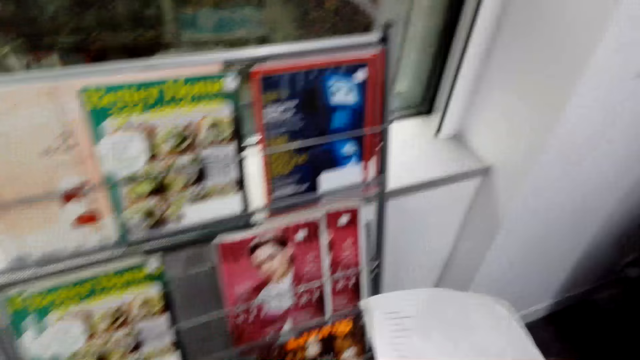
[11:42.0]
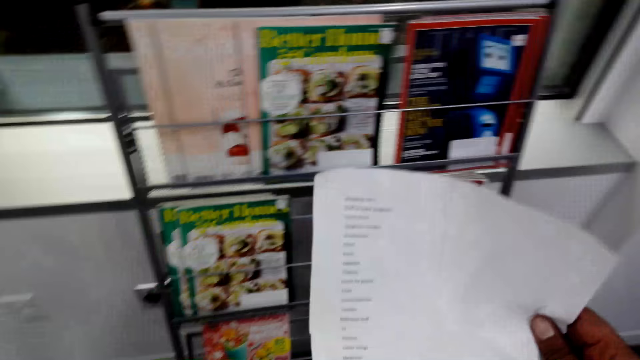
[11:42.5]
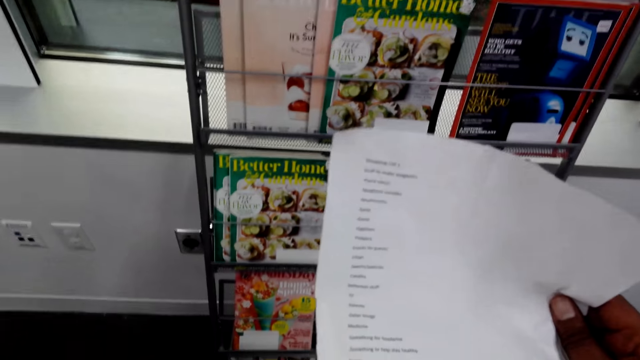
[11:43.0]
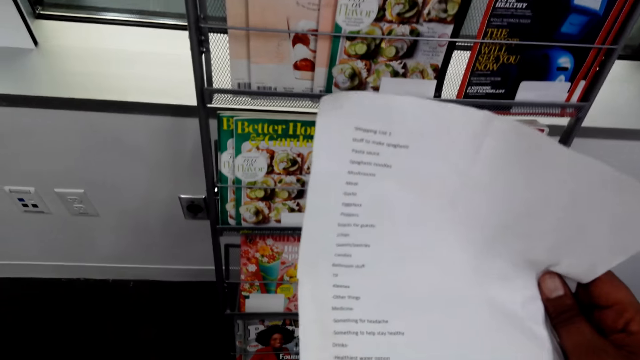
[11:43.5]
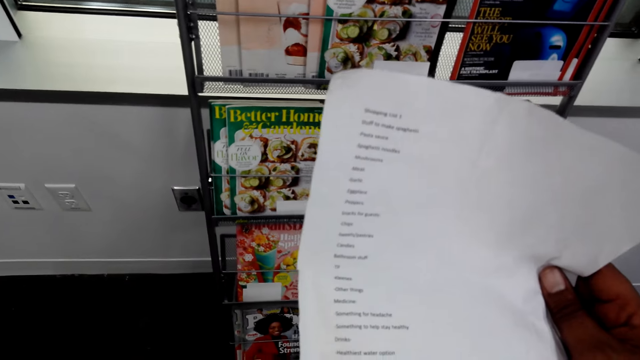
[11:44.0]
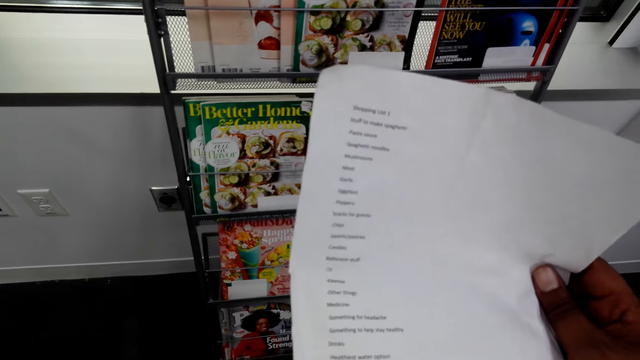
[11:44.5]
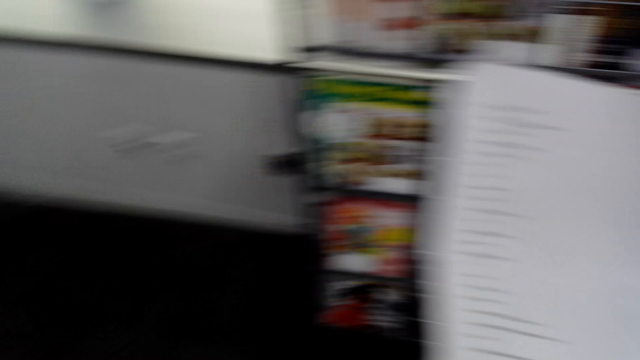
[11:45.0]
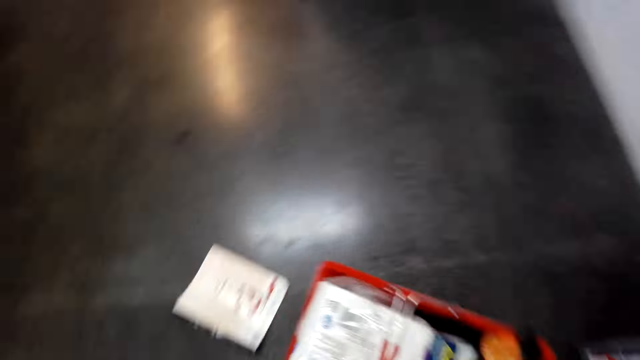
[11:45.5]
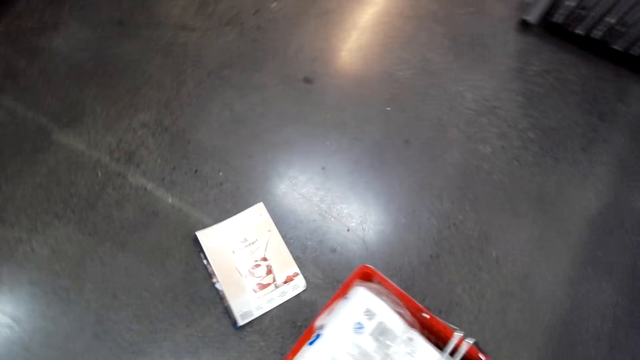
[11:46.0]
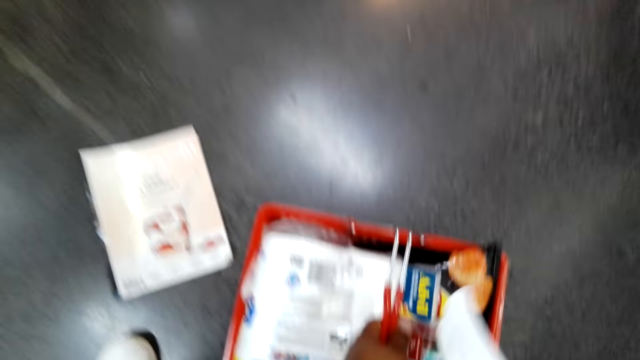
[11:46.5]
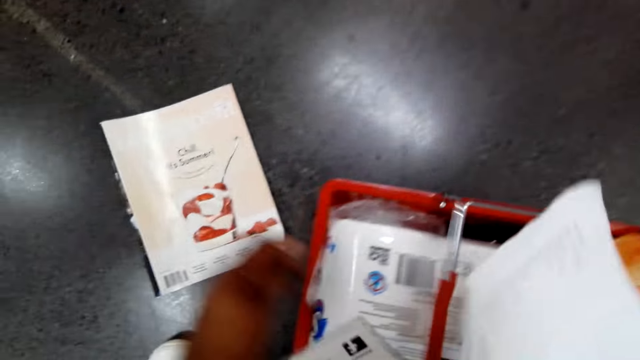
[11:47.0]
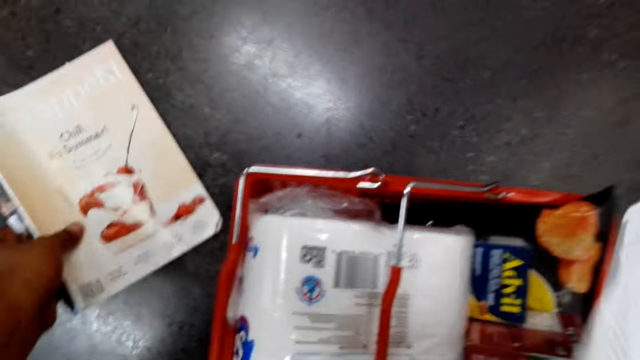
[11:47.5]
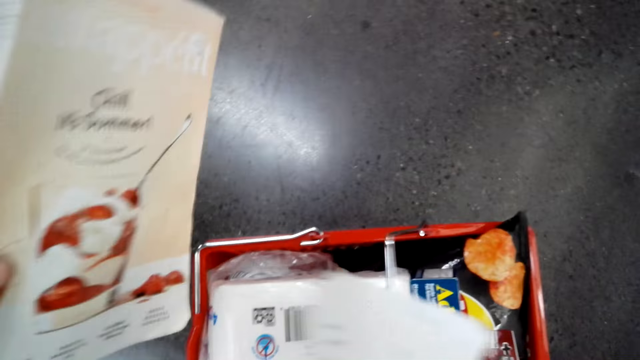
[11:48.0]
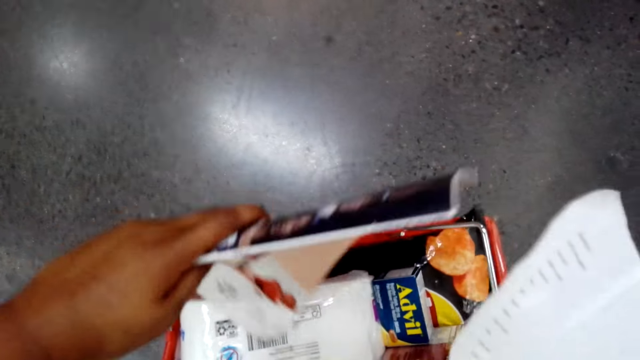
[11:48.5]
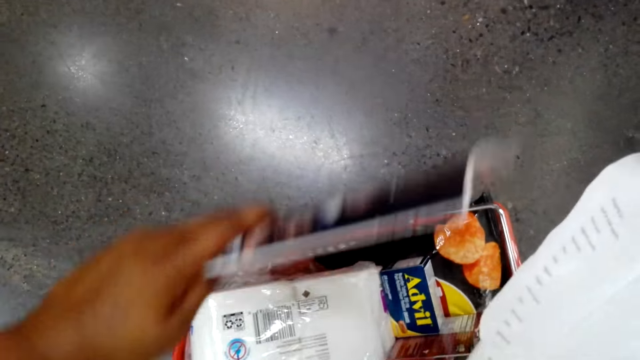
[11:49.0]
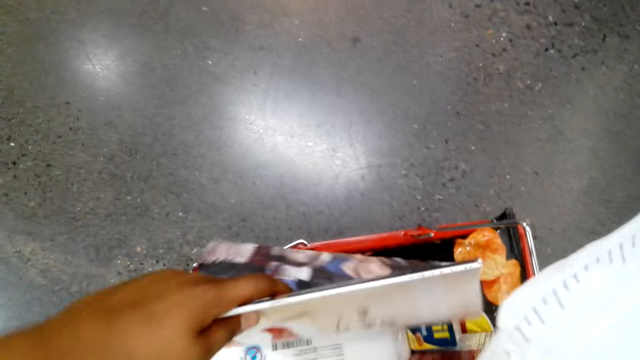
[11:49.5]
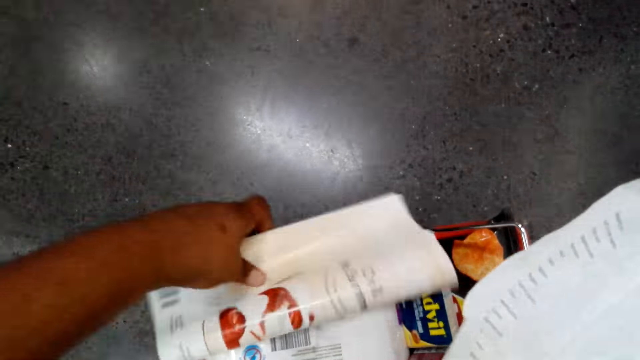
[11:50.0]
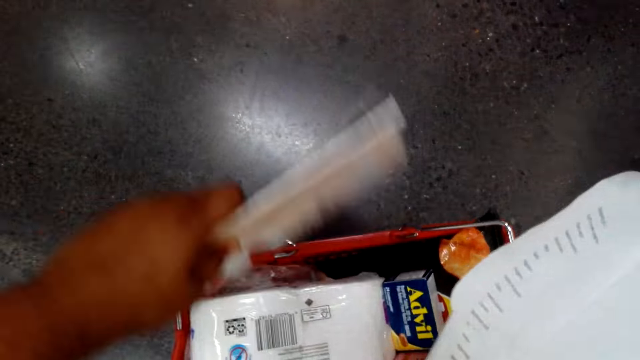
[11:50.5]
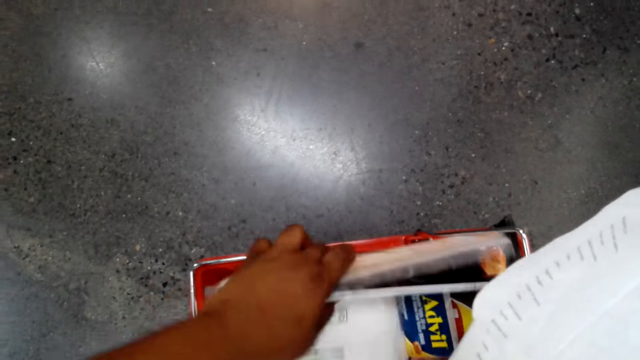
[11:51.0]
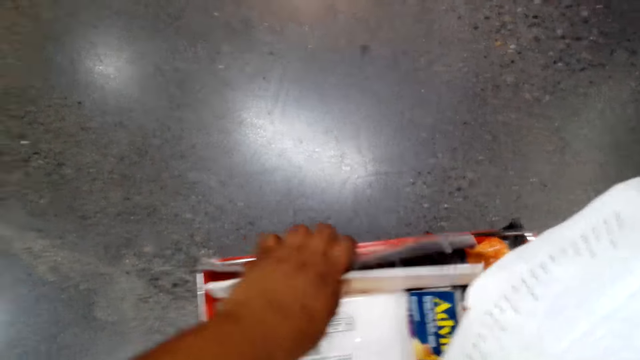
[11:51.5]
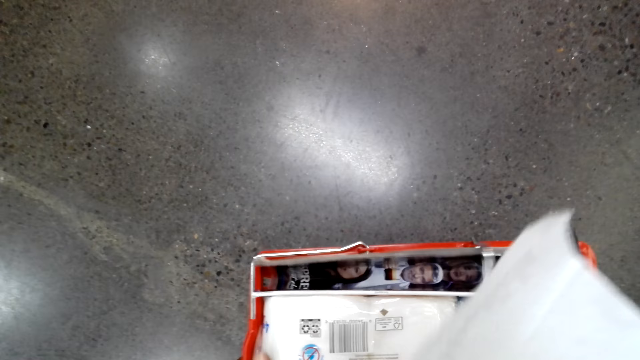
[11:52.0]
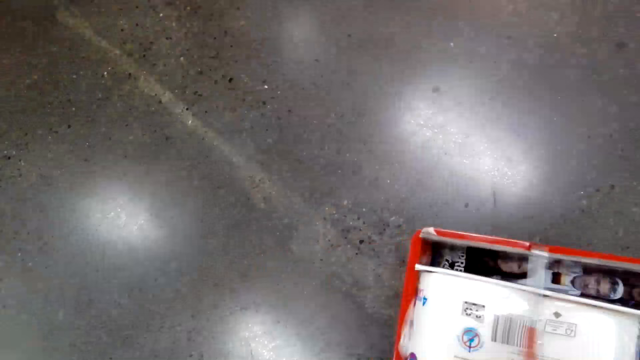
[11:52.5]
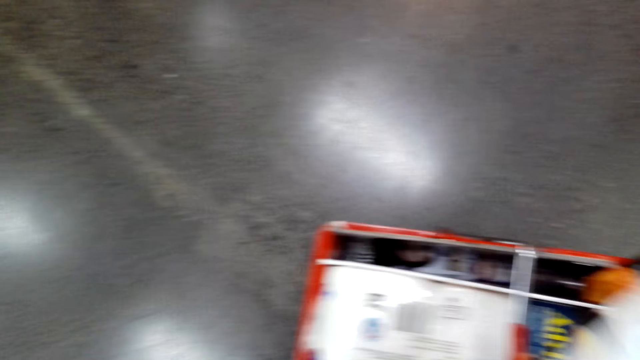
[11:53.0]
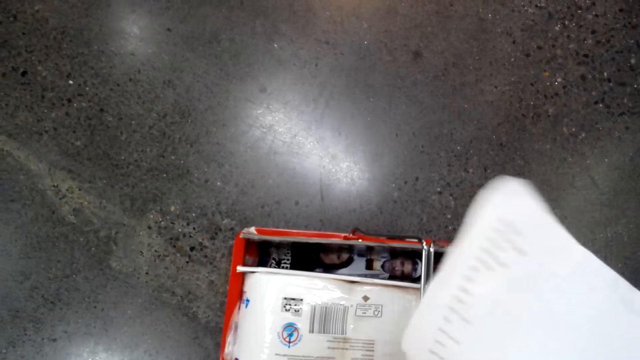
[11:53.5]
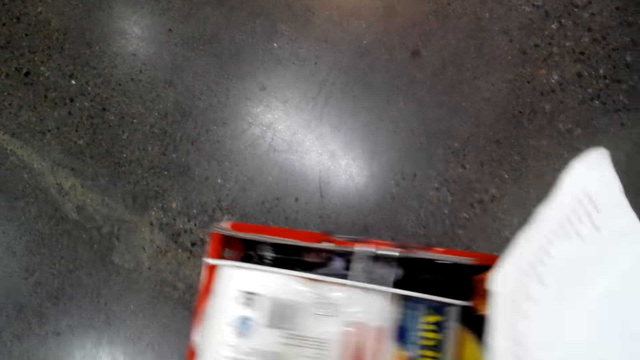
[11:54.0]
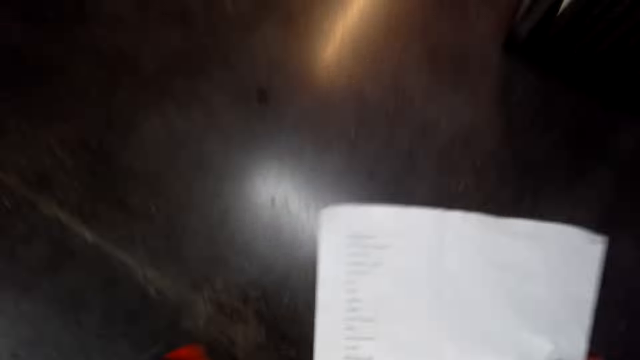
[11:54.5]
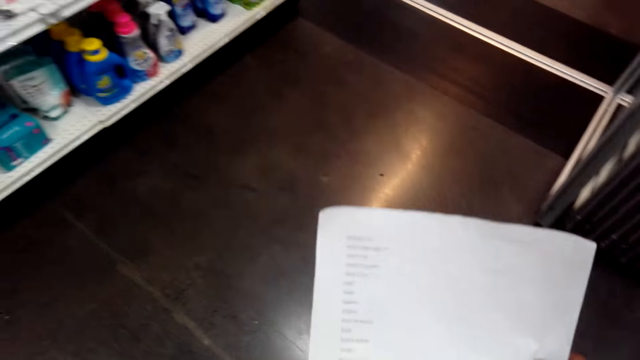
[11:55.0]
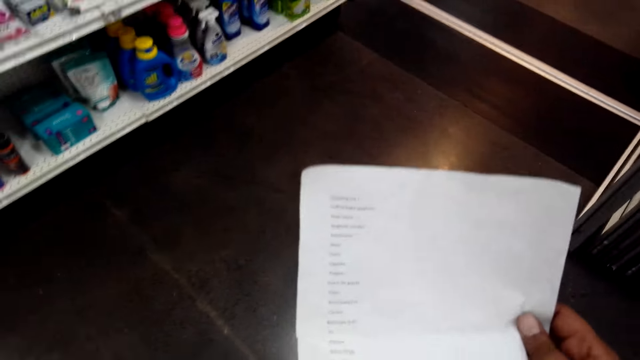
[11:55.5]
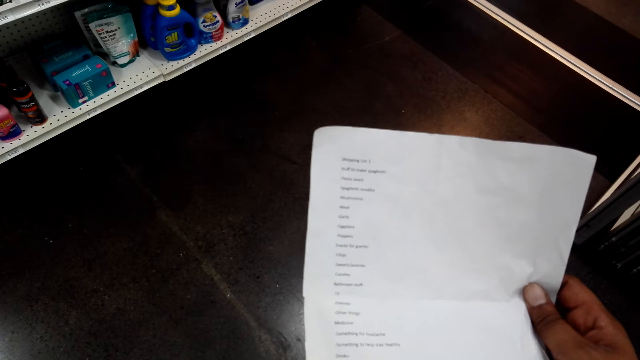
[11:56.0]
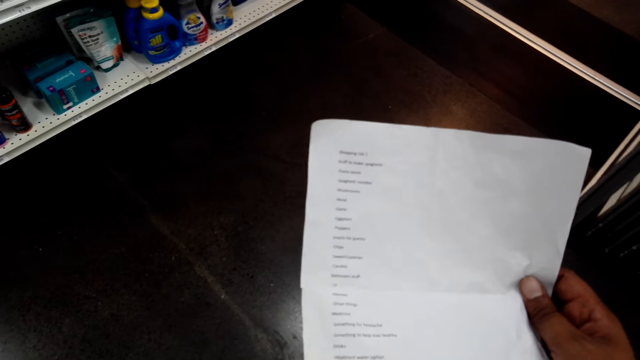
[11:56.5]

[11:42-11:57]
The camera wearer stands up. They read through the shopping list. They turn around. They move the shopping basket. They pick up a magazine on the floor. They put the magazine in the shopping basket. They pick up the shopping basket.

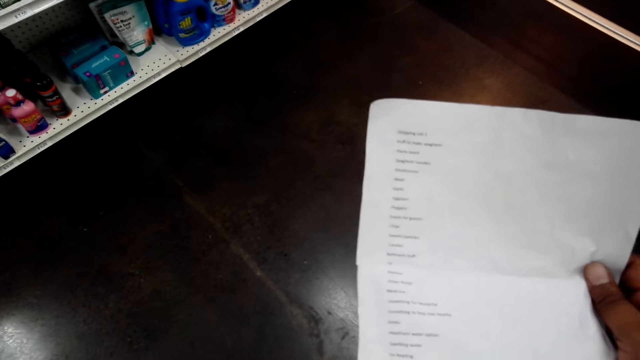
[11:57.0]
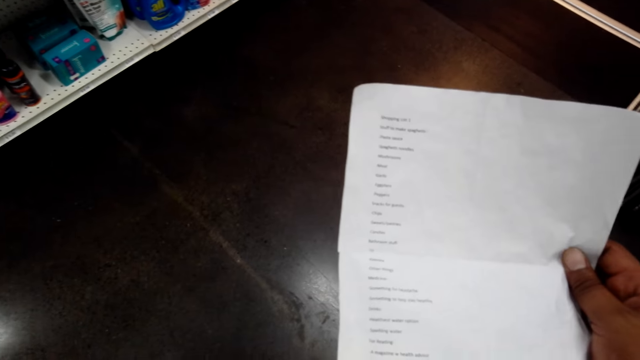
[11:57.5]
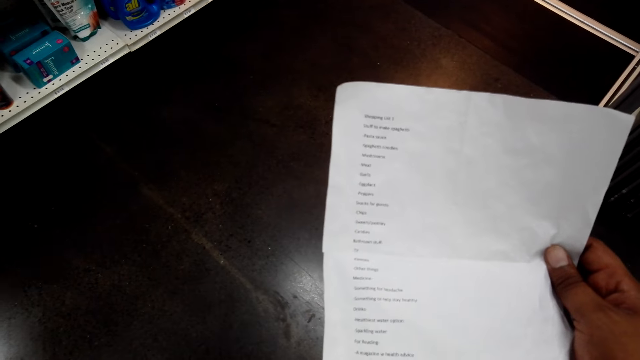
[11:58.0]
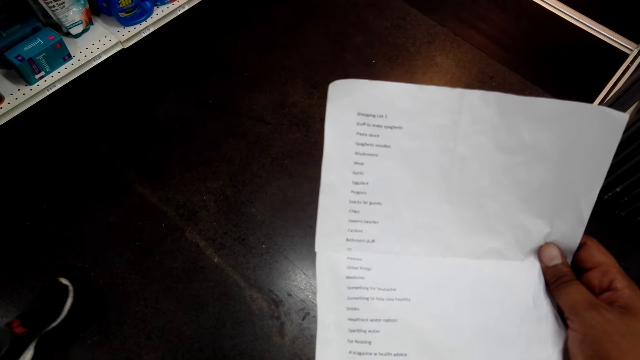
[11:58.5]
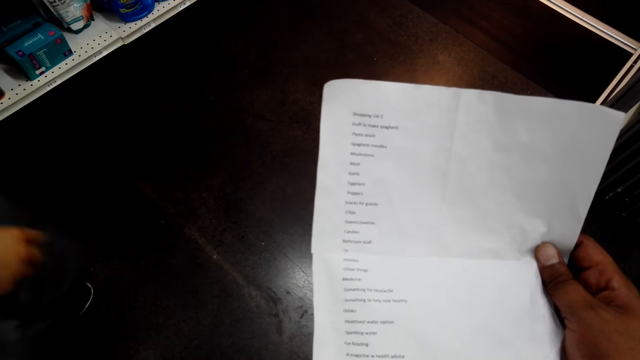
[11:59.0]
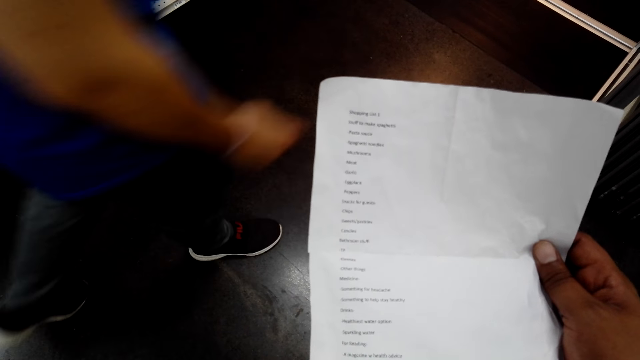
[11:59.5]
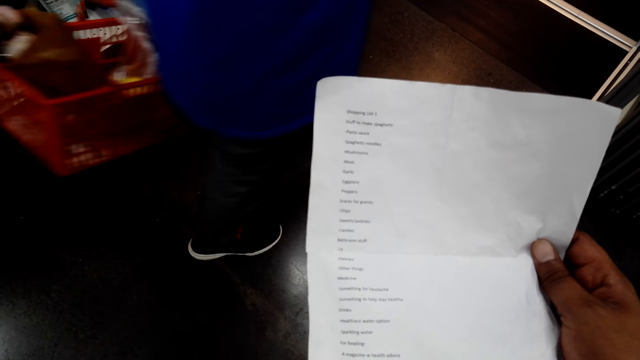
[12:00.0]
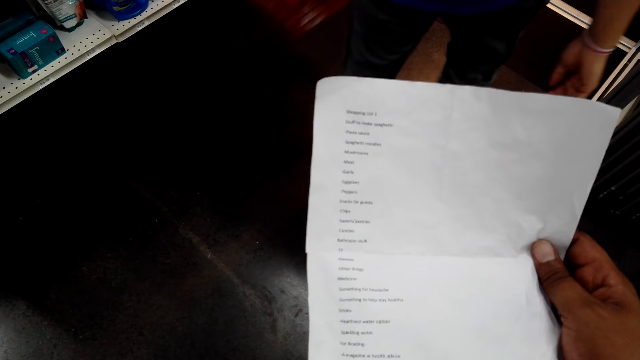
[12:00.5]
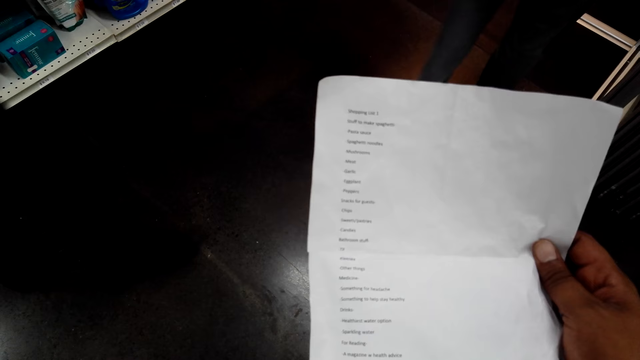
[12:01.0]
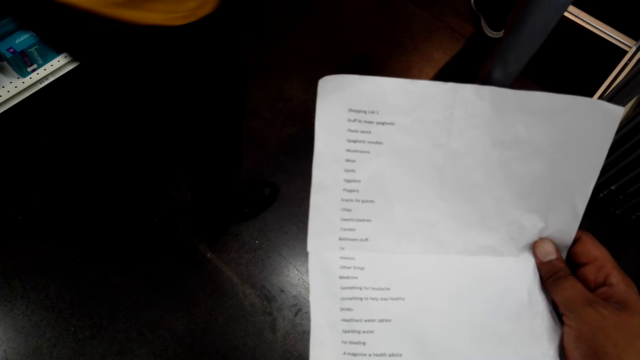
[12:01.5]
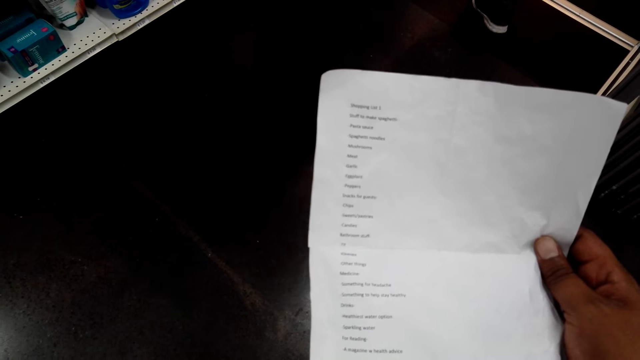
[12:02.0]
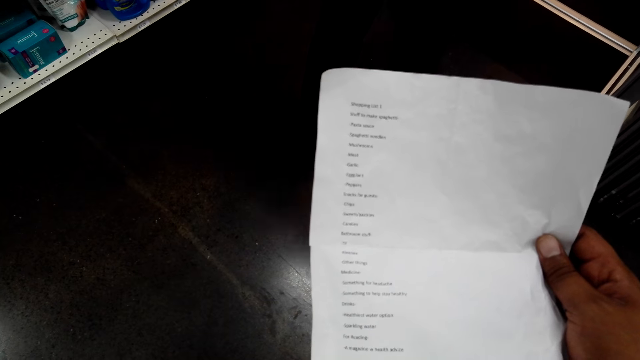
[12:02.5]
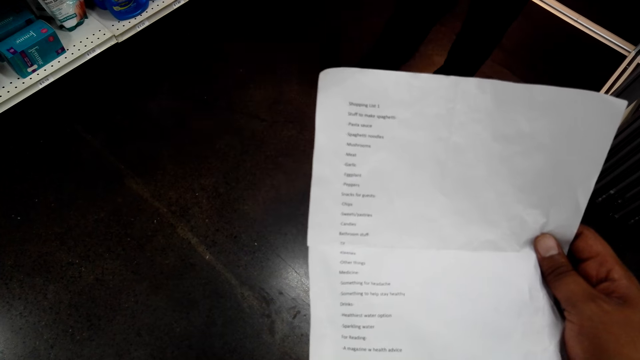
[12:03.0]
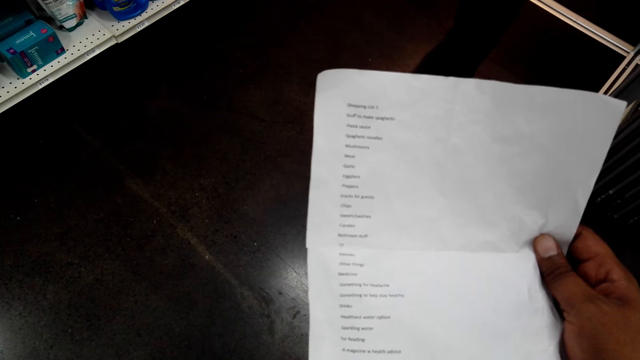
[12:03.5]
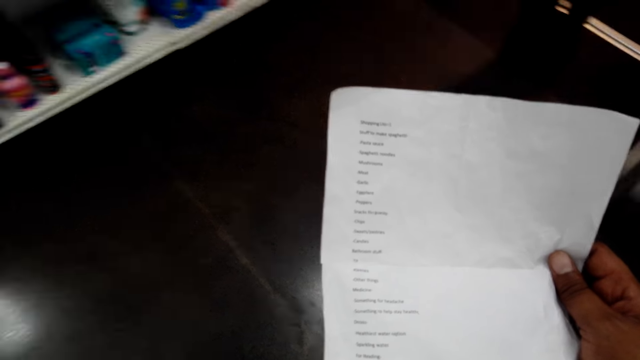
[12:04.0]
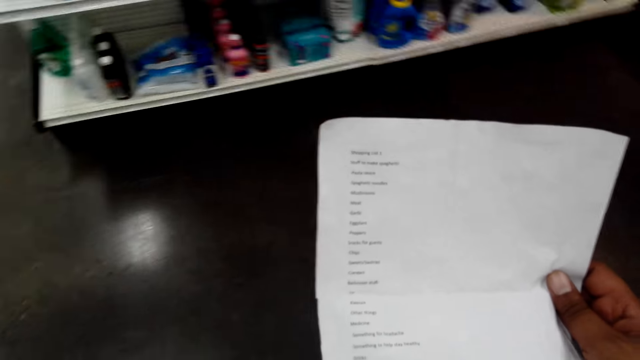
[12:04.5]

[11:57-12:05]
The camera wearer reads through the shopping list.
